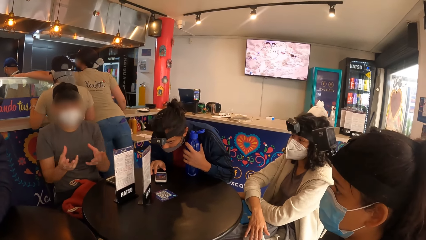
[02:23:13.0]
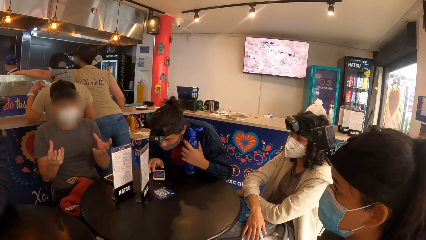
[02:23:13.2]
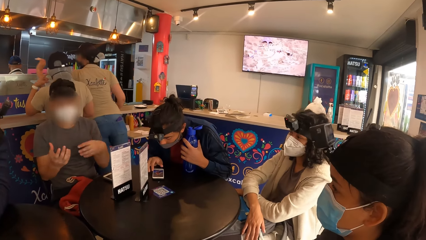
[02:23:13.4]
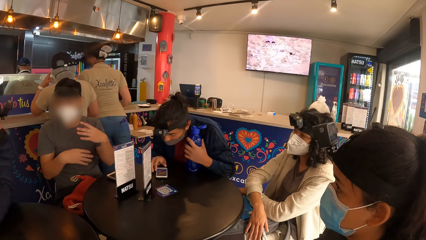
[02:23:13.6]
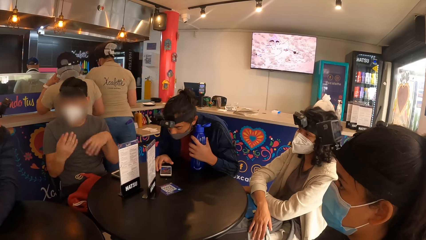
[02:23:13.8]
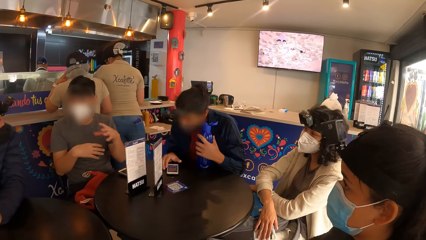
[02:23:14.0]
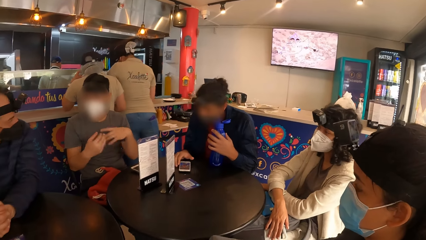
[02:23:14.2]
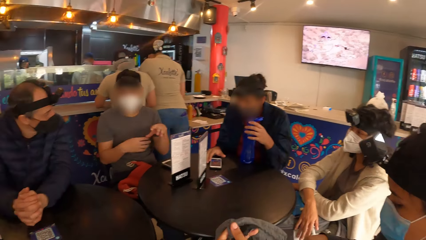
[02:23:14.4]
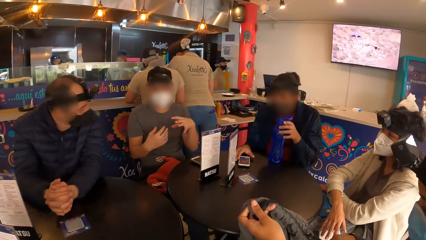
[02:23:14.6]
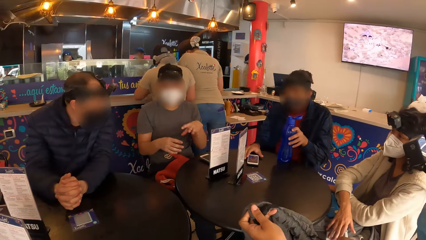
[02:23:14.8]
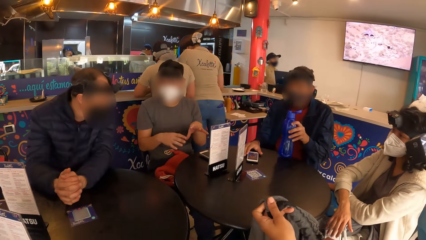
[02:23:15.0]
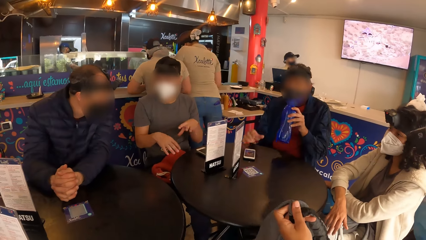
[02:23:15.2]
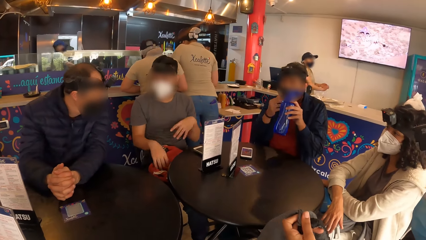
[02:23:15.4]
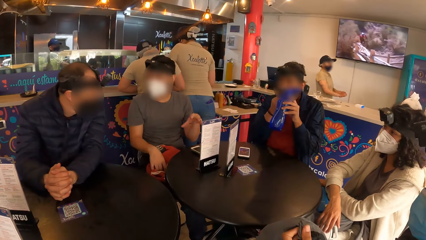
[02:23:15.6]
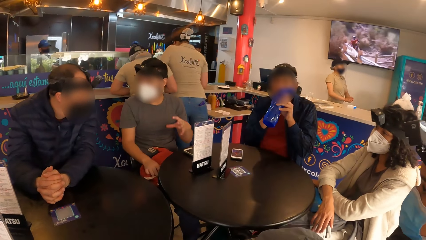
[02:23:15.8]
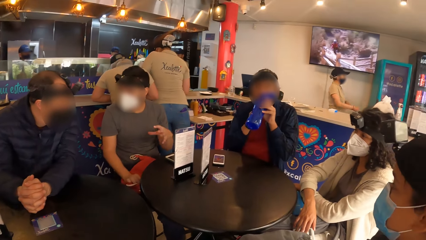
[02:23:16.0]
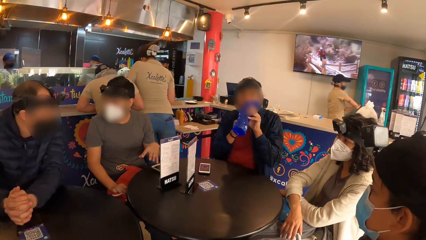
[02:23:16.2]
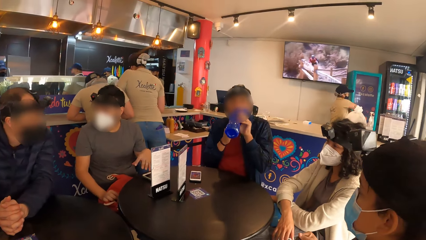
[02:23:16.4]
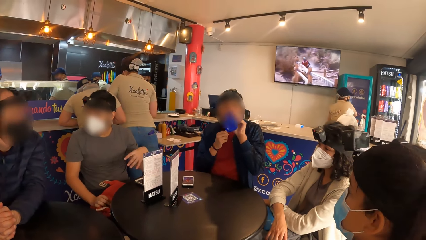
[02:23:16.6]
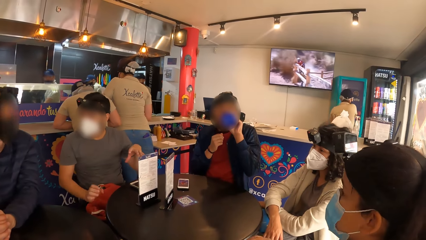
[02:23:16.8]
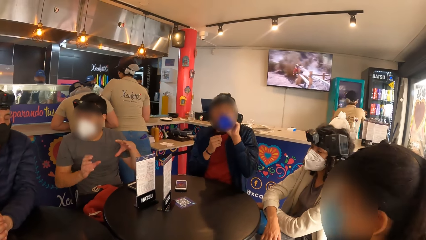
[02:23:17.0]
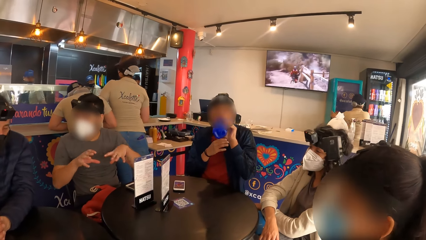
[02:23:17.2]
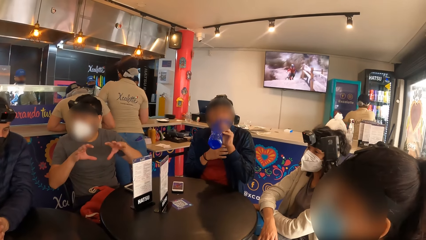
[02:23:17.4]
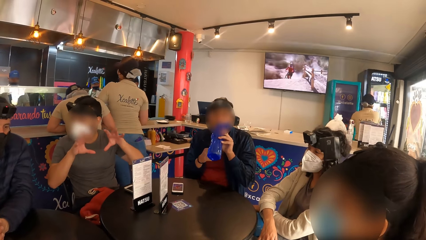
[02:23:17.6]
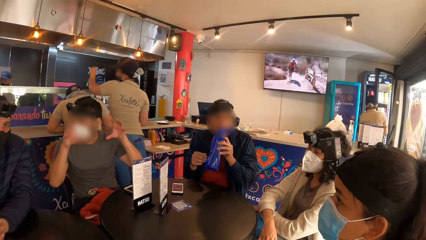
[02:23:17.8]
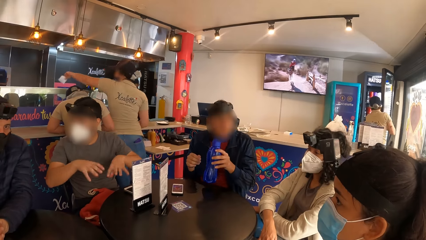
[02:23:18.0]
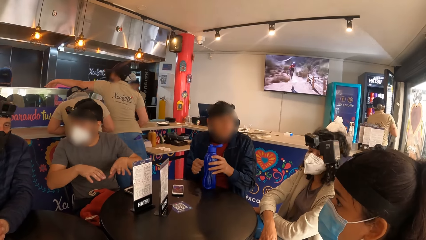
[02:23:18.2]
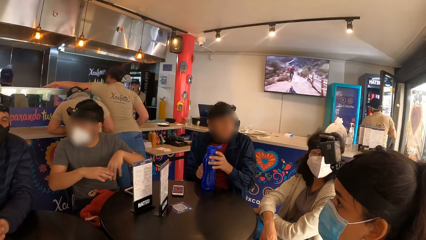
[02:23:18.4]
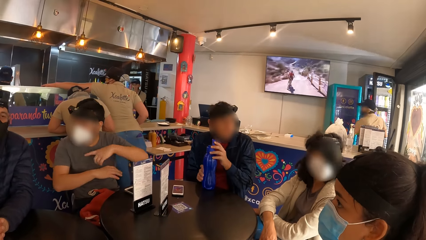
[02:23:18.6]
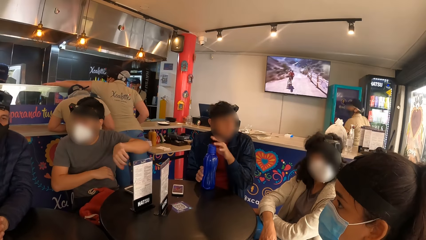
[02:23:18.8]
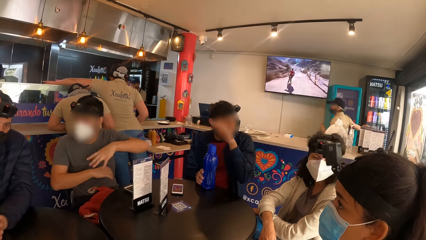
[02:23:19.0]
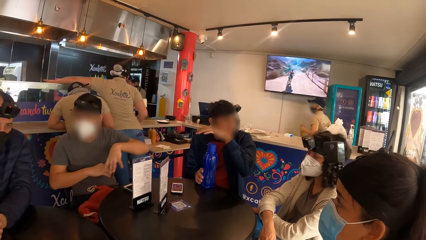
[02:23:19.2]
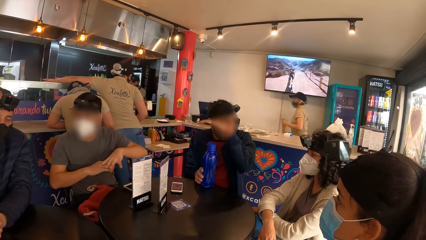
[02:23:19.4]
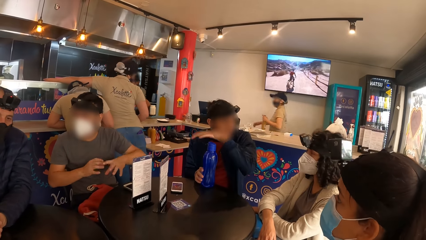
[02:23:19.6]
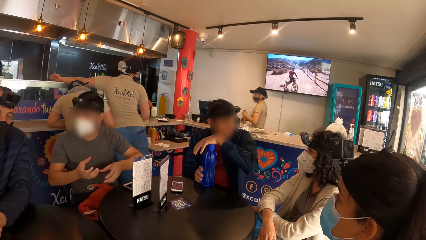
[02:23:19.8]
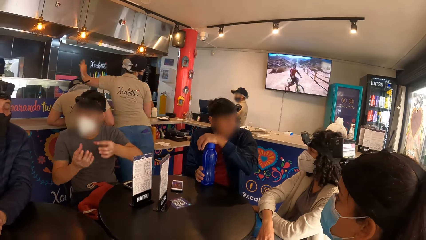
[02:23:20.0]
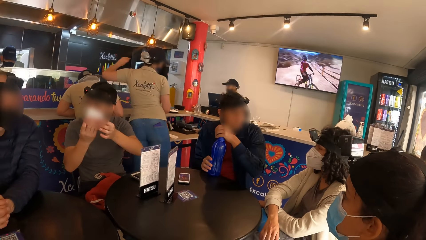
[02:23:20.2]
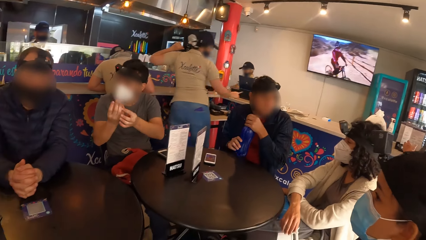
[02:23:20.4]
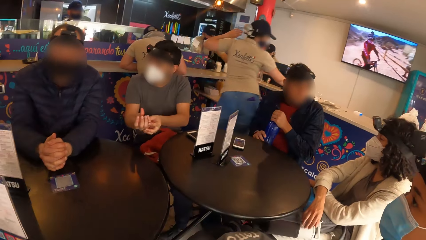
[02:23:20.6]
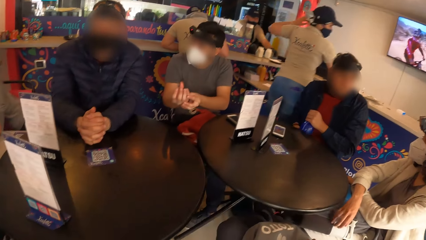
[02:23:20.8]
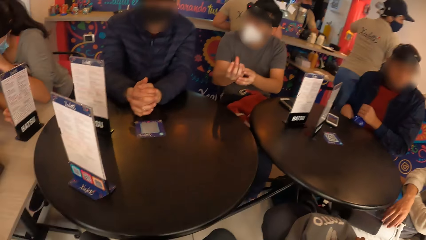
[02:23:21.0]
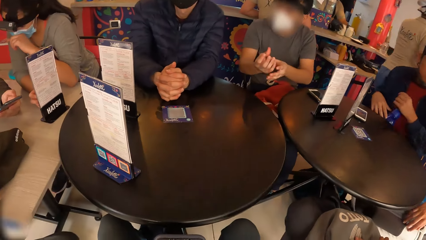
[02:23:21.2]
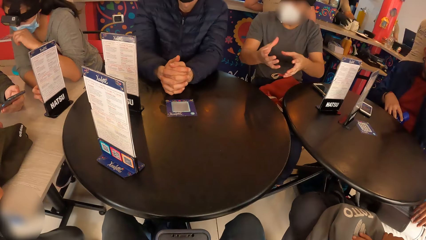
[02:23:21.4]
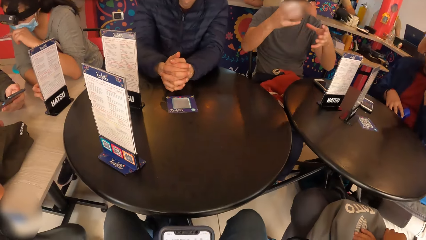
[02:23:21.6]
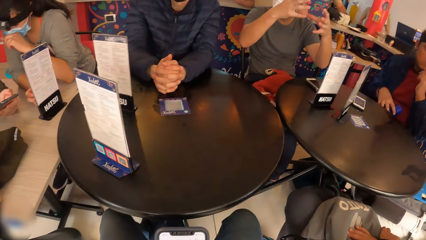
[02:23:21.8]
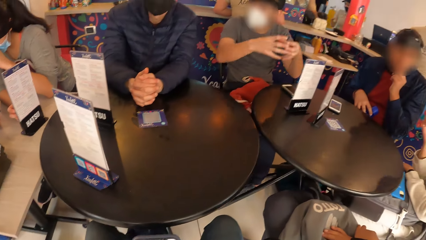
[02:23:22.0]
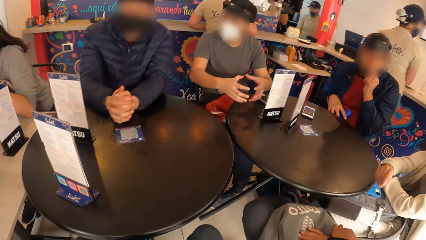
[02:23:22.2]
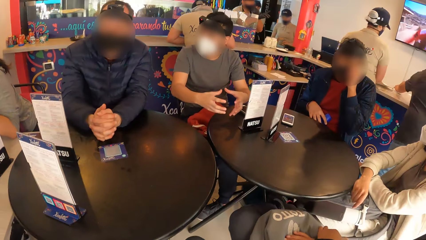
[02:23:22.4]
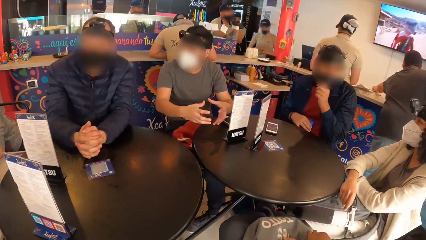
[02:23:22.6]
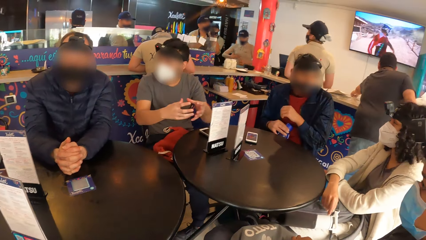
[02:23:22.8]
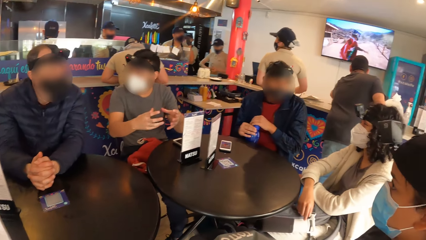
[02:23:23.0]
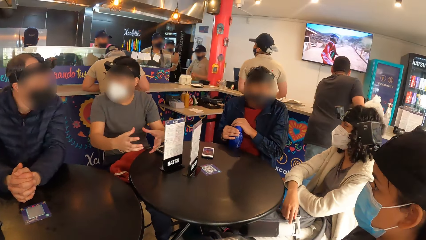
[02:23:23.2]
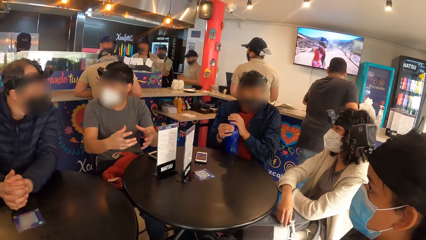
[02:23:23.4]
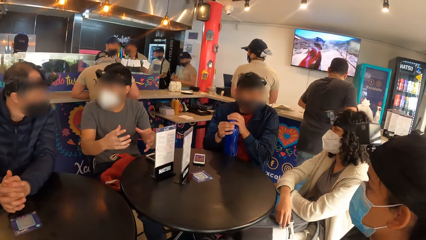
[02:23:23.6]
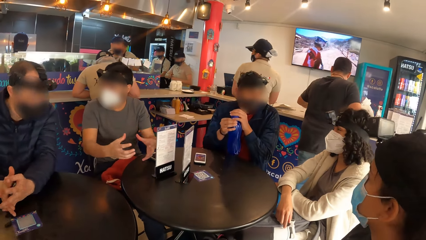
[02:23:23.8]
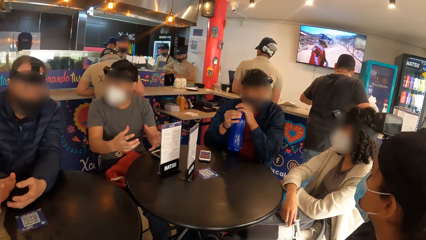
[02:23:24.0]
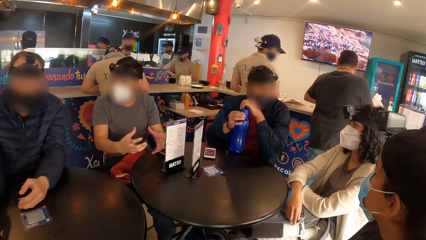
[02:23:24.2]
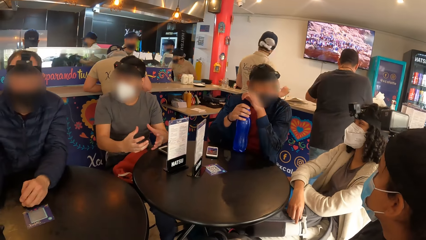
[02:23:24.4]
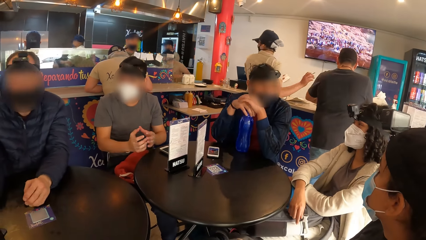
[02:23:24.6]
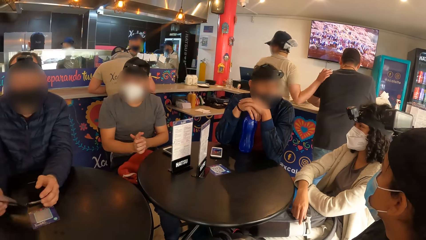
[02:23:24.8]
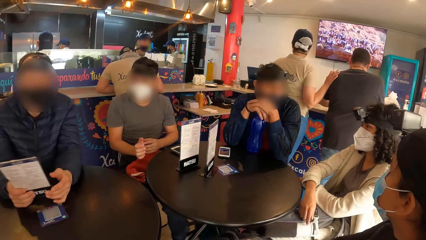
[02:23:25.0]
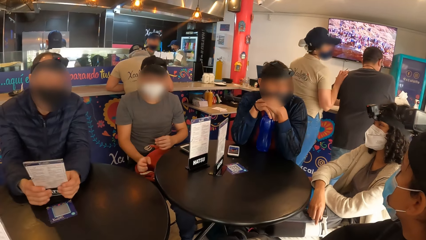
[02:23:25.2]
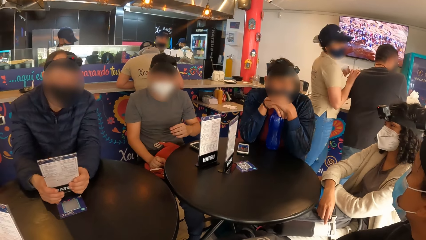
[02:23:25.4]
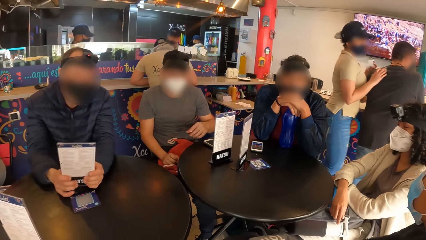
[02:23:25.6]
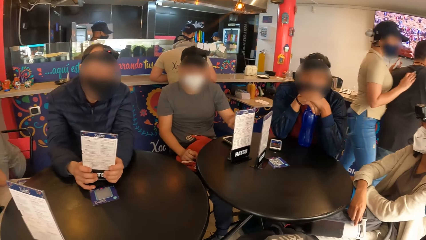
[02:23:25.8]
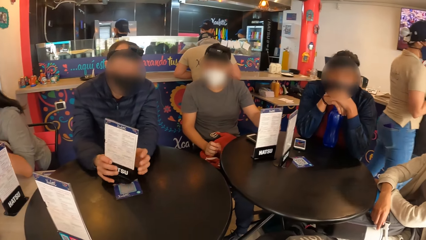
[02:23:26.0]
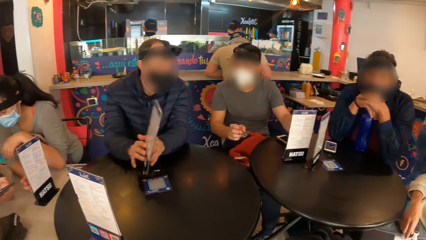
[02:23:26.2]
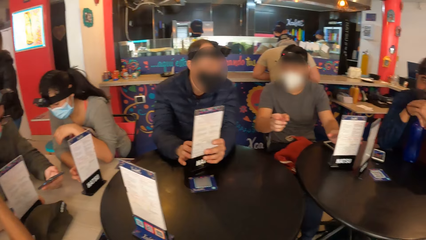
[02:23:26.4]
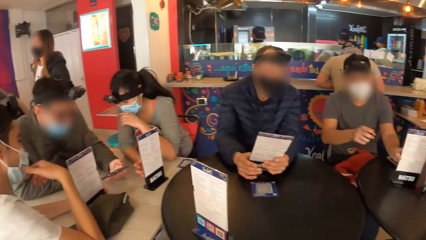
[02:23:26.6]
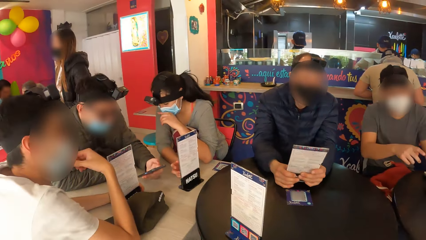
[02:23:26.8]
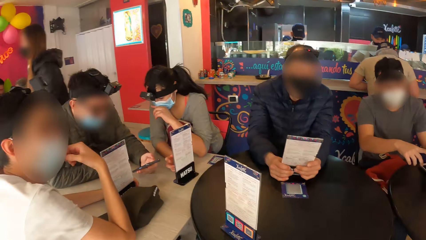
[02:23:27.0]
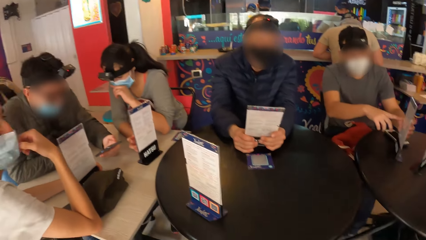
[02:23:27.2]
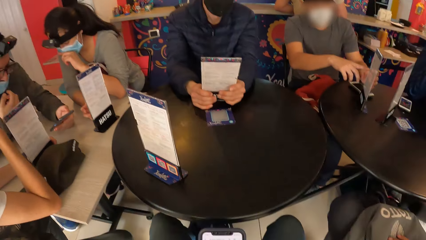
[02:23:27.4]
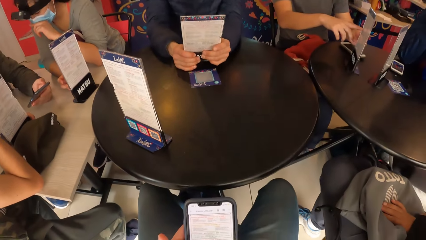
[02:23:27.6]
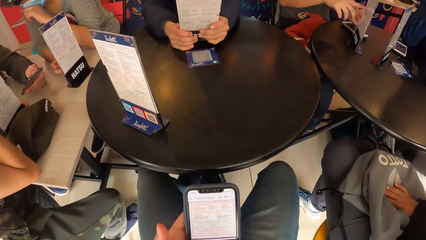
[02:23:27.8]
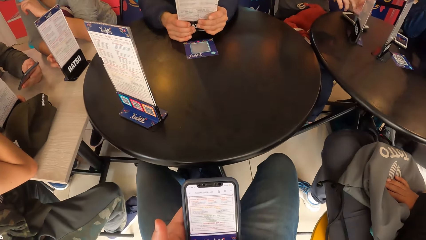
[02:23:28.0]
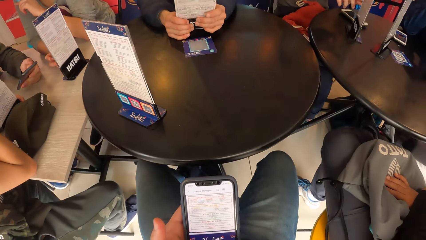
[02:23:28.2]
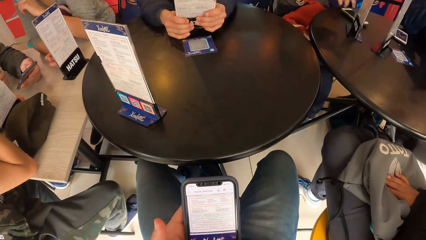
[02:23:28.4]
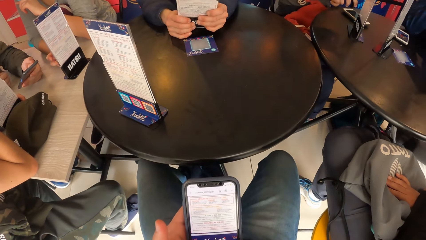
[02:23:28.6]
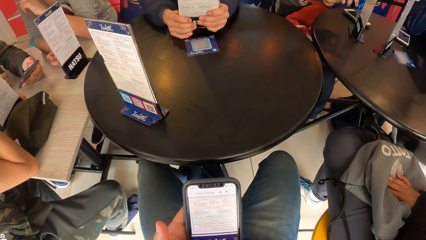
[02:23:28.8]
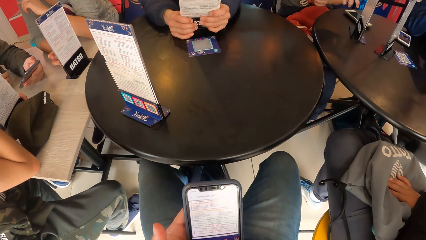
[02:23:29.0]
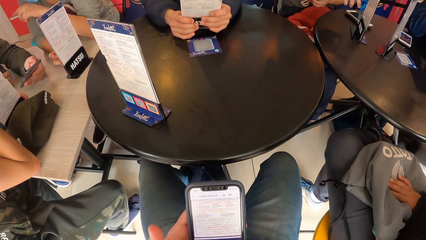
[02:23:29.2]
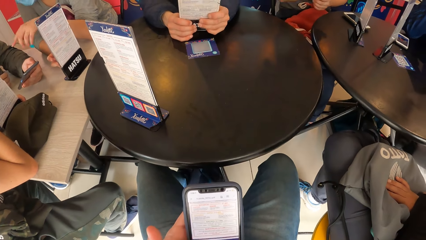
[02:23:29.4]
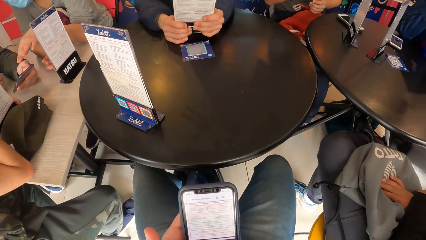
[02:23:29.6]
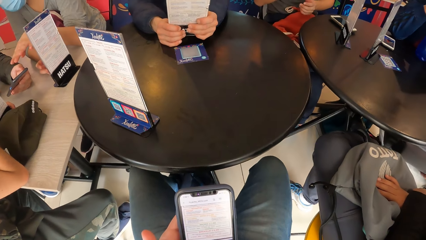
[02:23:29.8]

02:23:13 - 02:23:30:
A man takes the water bottle from the table with his left hand. He drinks from the water bottle in his left hand. He drops the water bottle in his left hand on his legs. A woman adjusts the facemask on her face with her left hand. The man adjusts the facemask on his face with his left hand. He takes the water bottle from his legs with both hands, places the water bottle on the table with both hands and places both hands on the water bottle on the table. Another man holds the menu card in his right hand with both hands. He flips the menu card with both hands.
